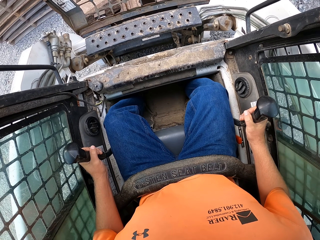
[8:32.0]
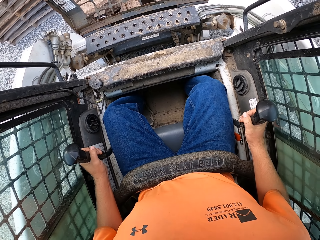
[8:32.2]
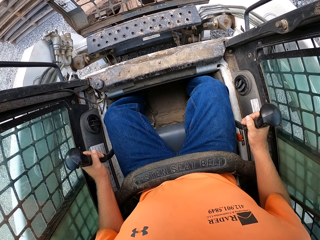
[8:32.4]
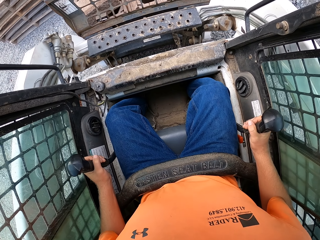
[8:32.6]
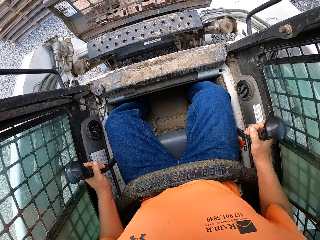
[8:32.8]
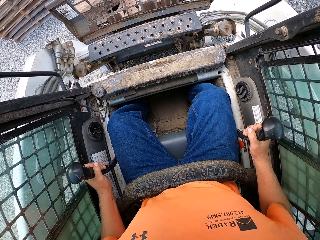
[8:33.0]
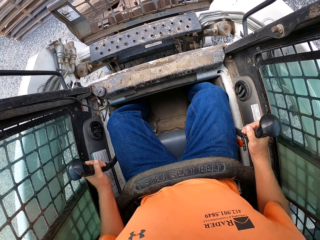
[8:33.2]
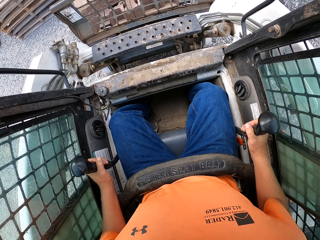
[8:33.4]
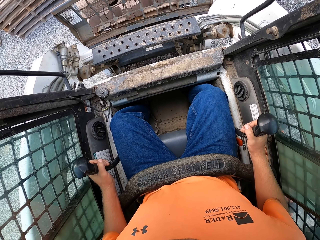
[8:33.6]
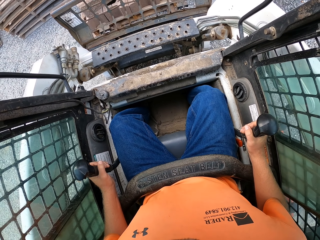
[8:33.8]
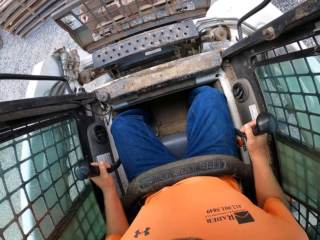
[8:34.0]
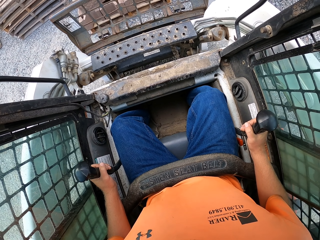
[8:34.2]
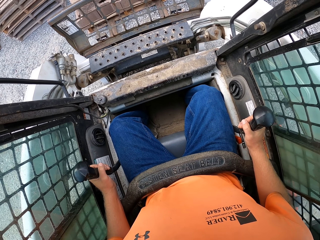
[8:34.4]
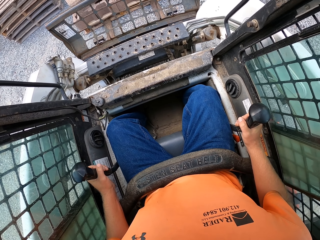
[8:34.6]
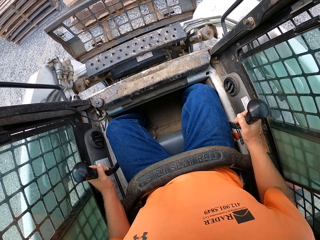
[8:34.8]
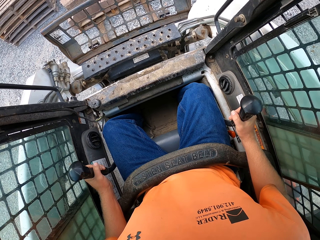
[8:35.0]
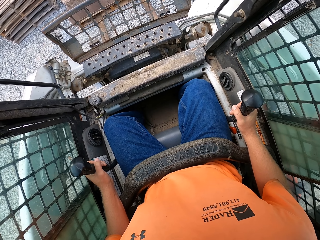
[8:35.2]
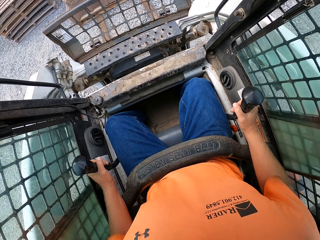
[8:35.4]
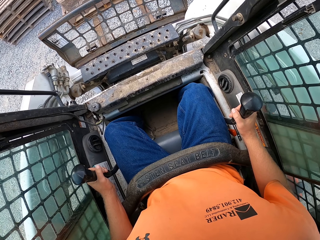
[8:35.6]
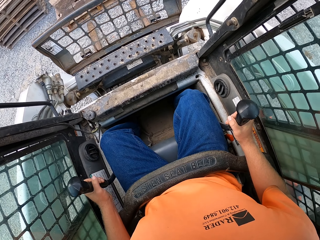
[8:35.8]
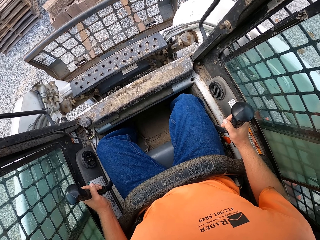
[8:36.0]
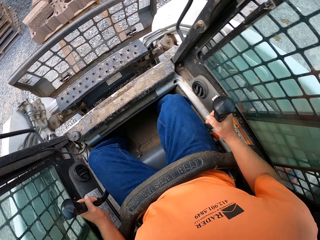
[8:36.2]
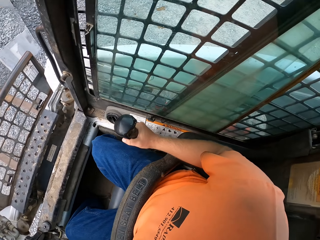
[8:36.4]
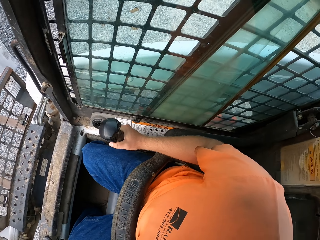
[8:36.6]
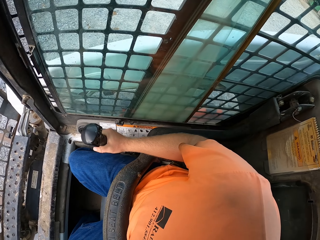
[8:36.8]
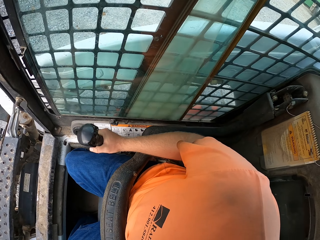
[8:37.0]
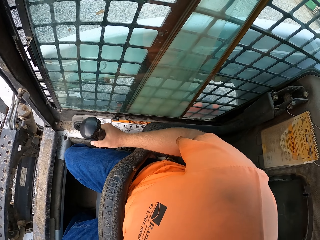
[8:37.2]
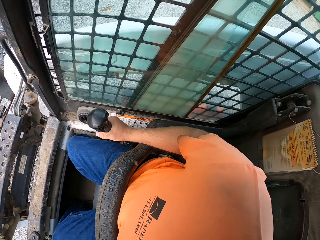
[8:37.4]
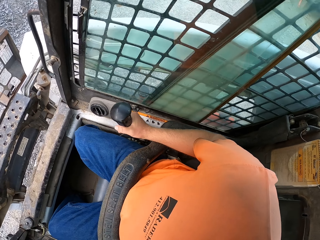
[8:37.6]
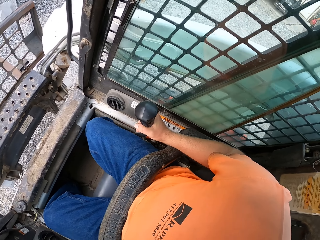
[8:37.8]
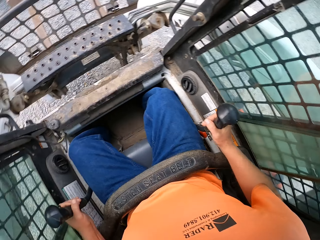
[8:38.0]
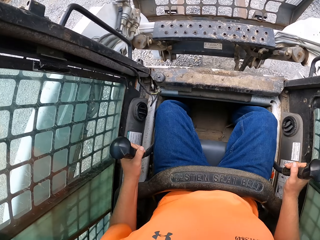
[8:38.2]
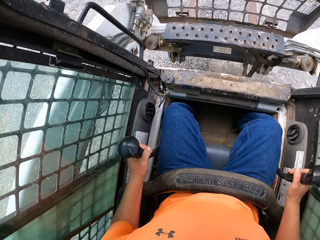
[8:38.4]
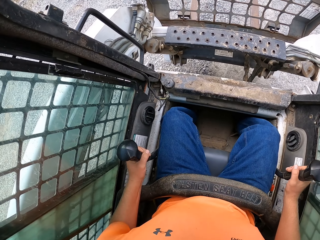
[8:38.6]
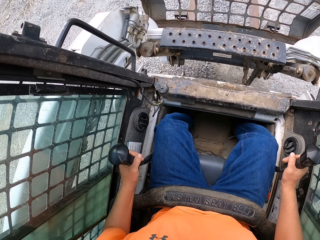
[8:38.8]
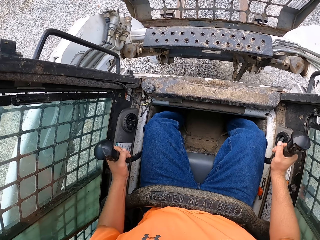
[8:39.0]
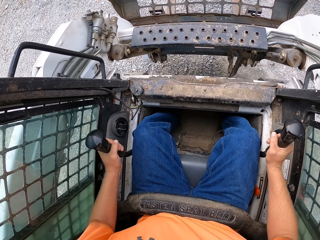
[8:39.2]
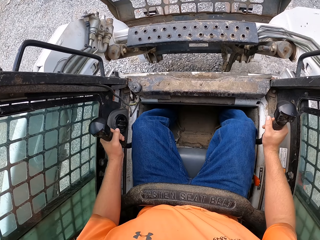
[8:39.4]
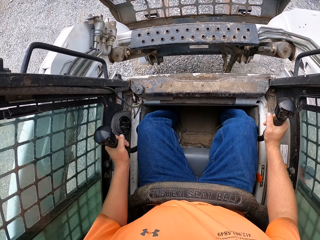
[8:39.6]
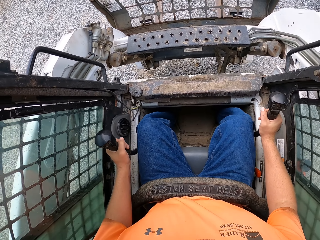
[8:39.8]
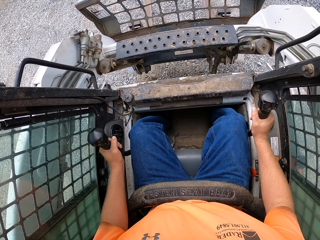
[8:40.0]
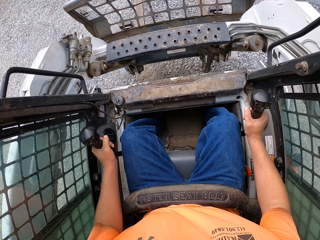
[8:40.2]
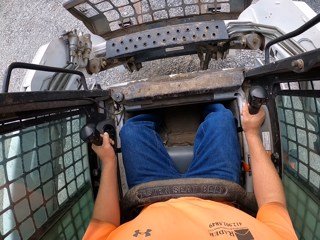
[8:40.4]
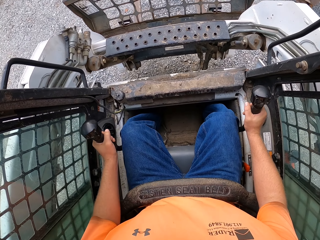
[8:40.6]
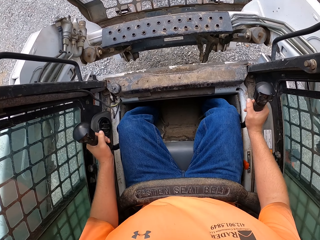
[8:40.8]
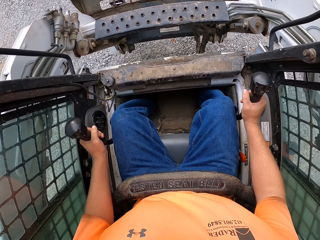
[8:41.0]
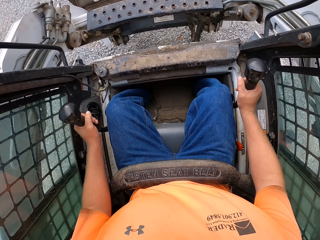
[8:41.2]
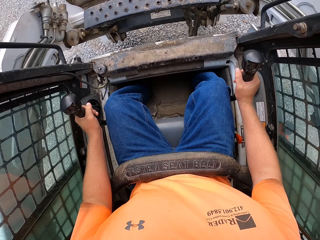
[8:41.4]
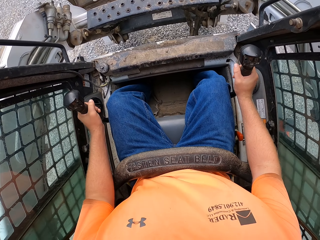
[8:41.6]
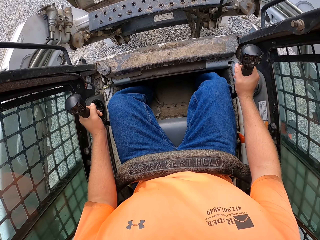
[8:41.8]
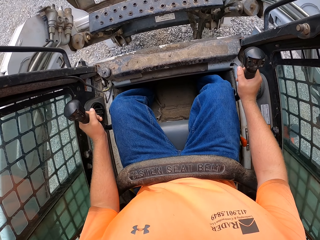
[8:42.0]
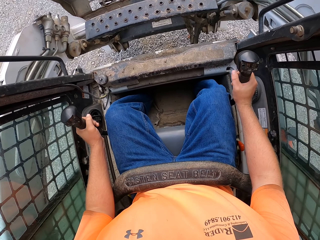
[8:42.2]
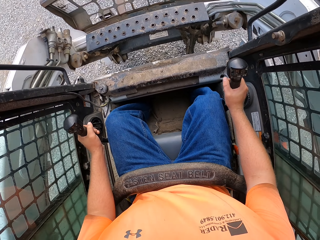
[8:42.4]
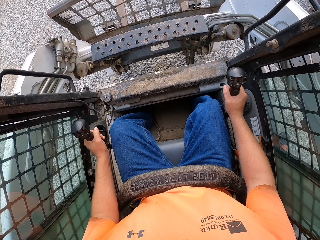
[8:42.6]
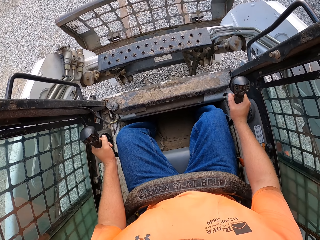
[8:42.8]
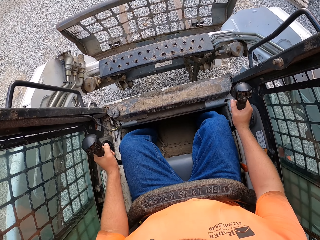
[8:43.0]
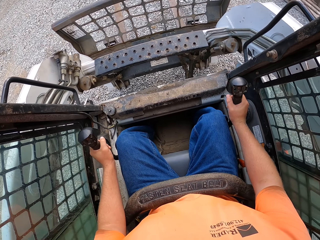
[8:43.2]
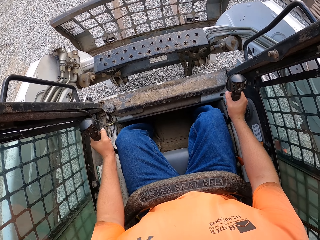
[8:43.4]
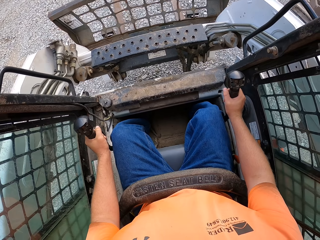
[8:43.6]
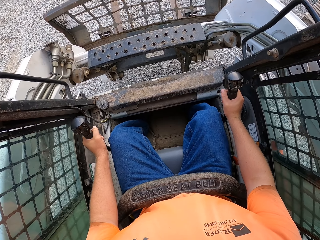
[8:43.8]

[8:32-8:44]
The camera wearer drops the wooden pallets with the bricks on the ground with the forklift. He operates the forklift with his hands. He looks around. He operates the forklift.

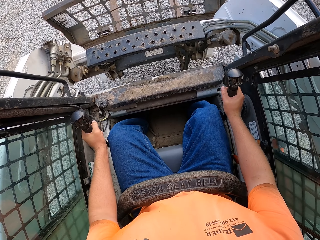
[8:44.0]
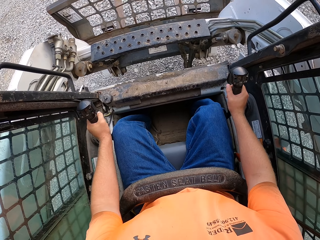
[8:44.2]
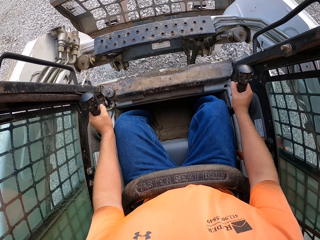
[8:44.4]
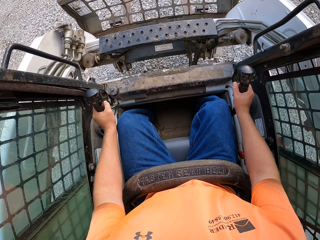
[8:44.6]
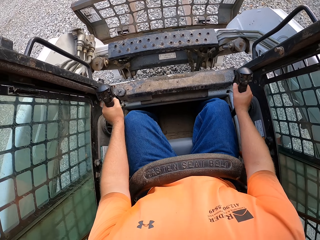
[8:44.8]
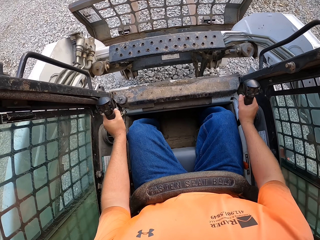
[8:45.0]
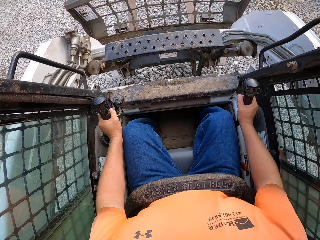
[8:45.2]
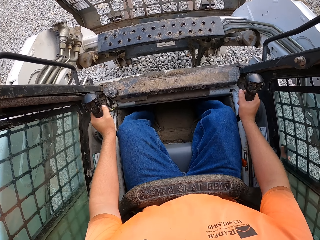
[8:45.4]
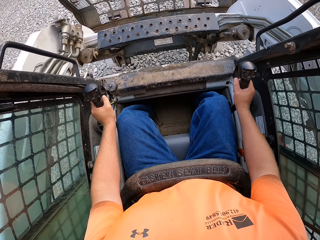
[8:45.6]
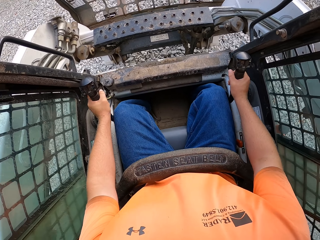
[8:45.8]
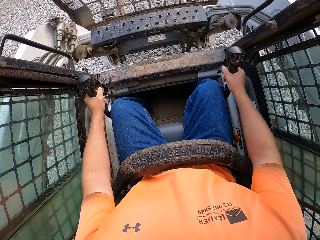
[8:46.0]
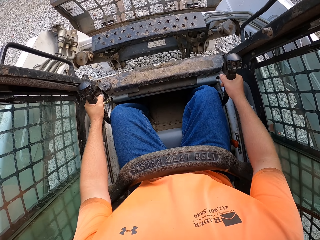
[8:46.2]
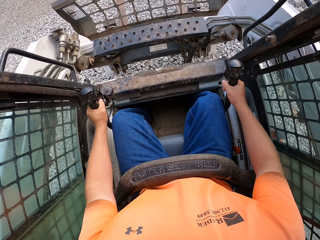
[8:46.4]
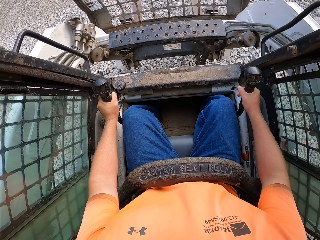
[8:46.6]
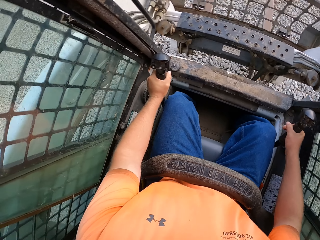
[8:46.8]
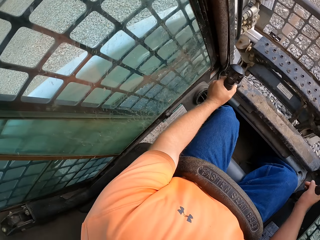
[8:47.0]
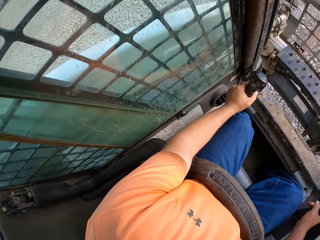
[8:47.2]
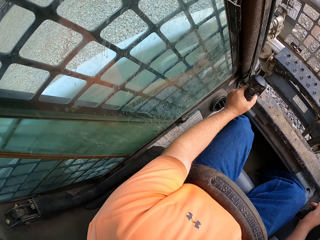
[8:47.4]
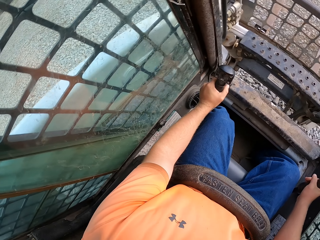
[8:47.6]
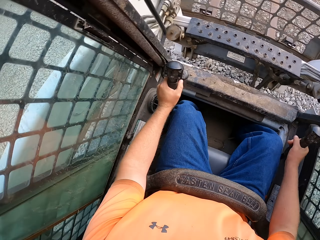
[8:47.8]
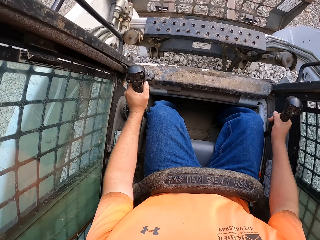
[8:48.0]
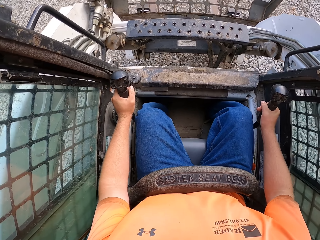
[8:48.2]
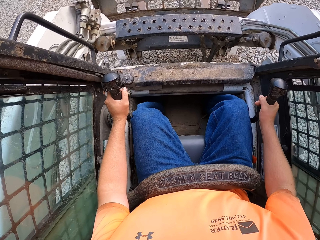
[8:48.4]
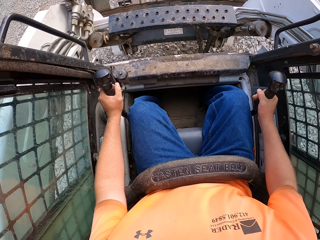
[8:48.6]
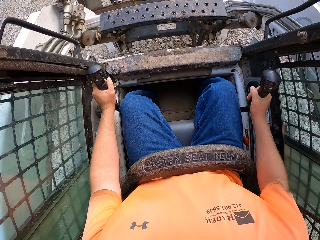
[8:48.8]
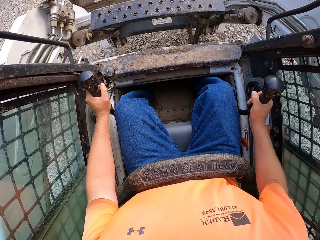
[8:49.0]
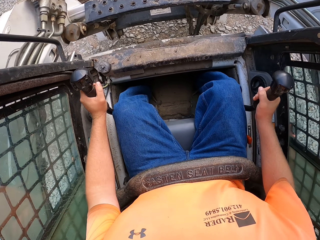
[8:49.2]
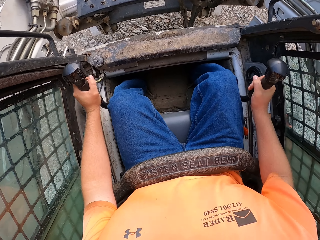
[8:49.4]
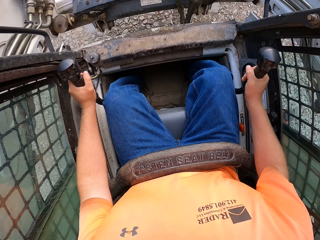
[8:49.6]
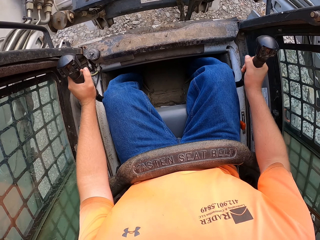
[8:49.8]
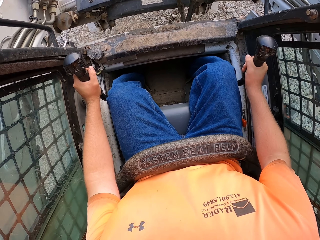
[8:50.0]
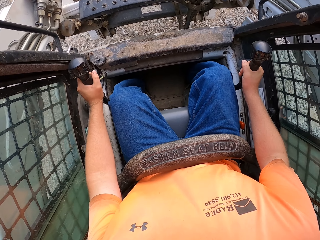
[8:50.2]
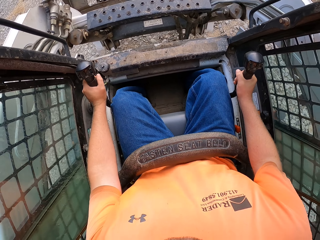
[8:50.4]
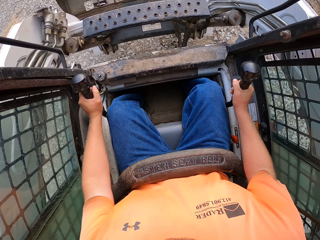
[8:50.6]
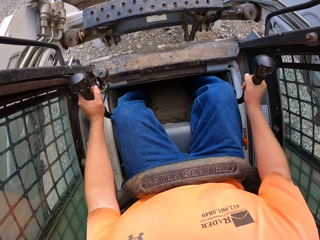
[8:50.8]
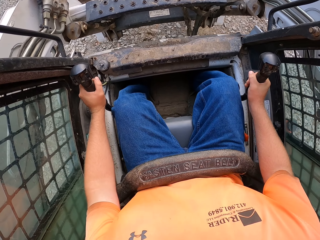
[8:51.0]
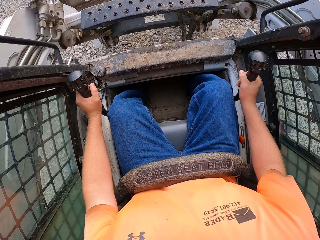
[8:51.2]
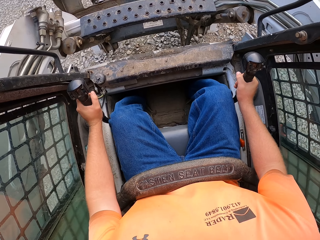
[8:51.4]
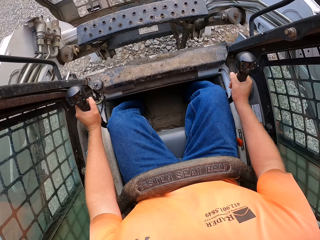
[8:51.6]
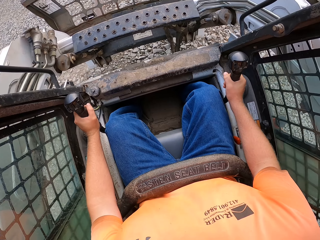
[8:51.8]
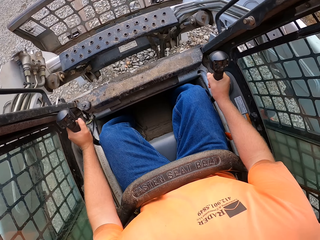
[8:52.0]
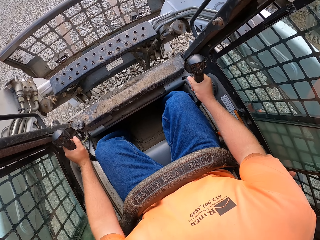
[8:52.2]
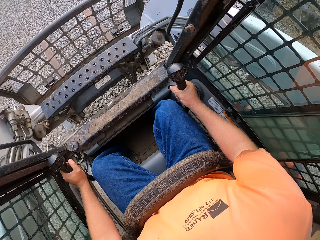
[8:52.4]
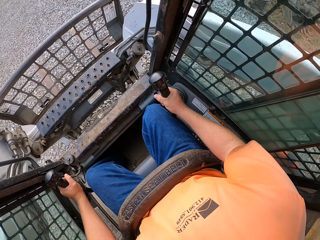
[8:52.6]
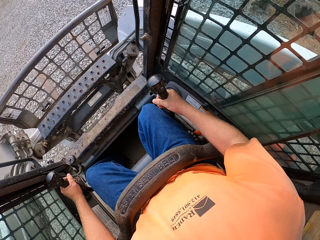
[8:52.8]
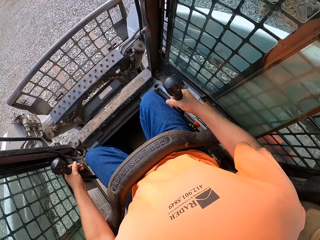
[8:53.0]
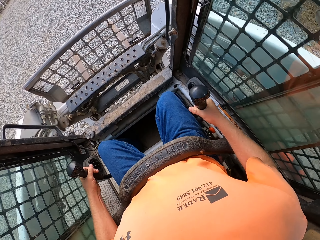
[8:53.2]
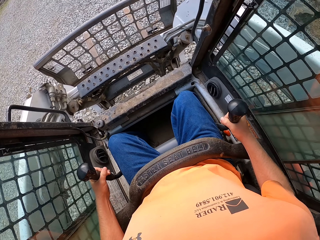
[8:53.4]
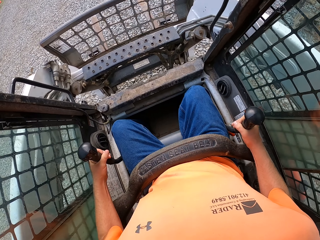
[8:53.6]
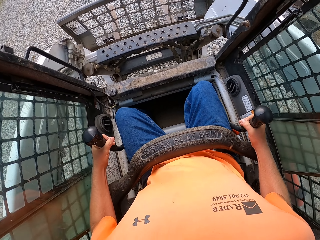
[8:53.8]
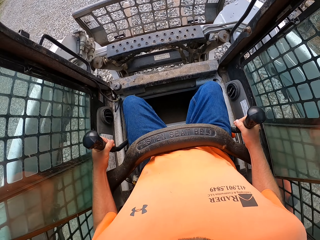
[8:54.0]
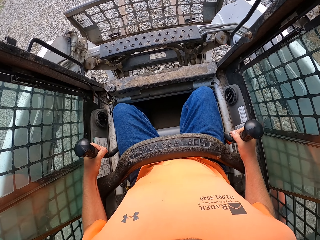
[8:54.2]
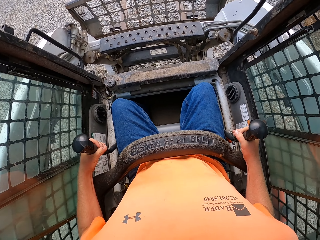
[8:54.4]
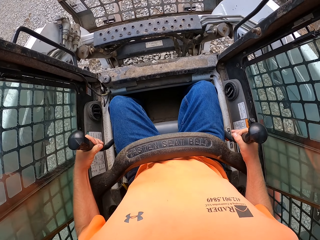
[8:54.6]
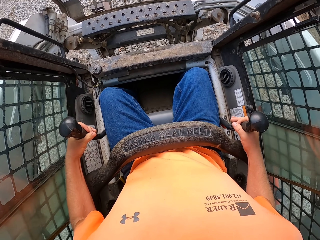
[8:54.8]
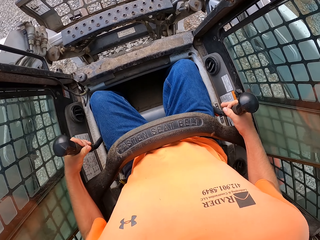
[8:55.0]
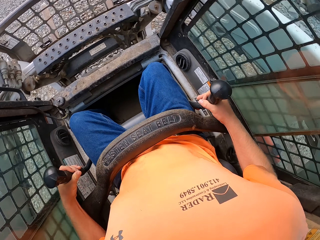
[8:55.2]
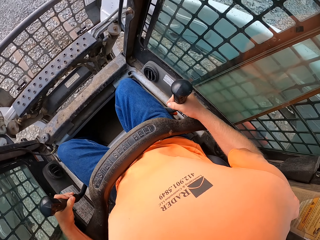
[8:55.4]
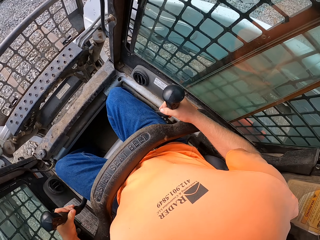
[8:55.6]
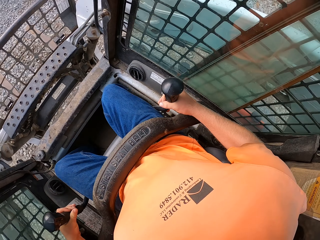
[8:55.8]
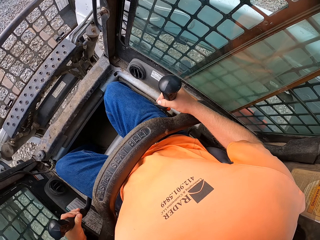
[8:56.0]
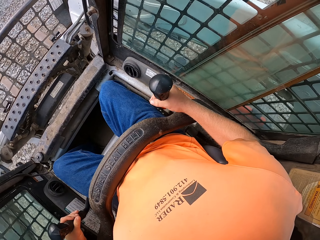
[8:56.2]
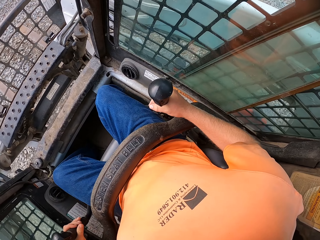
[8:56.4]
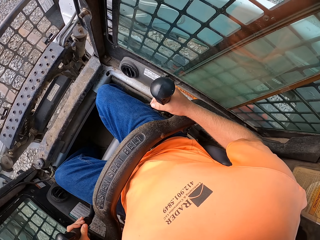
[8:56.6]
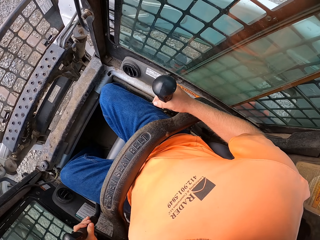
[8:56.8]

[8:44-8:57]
The camera wearer looks around.
